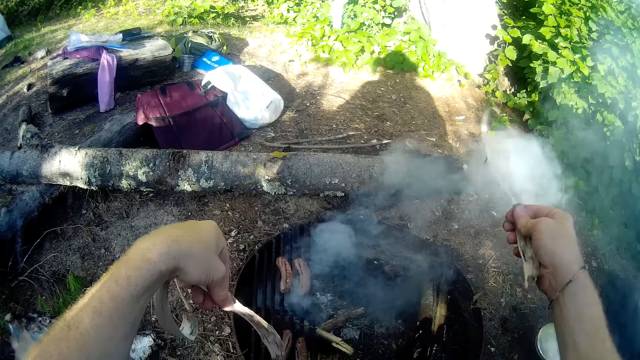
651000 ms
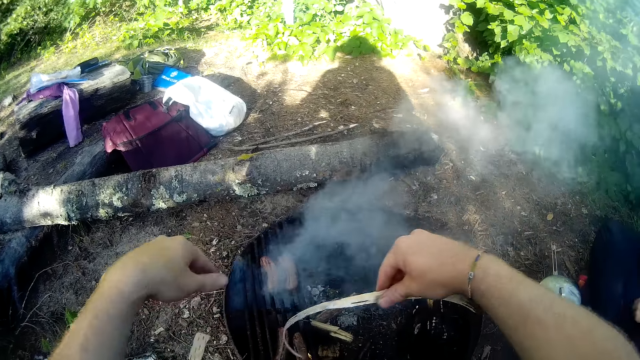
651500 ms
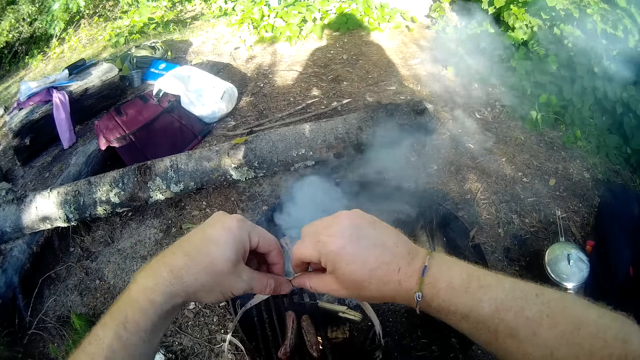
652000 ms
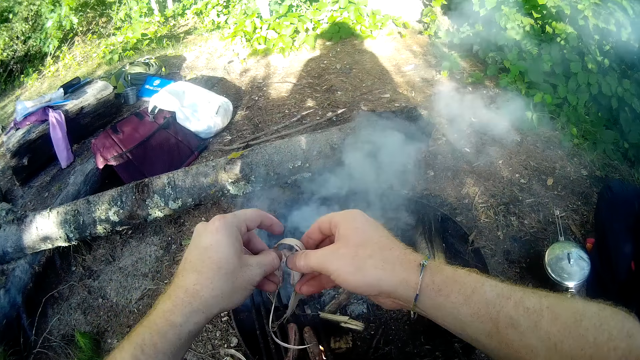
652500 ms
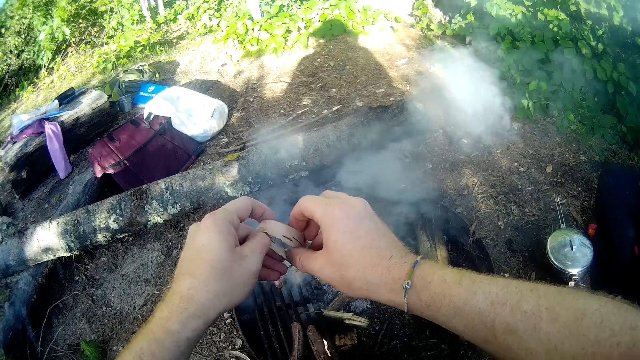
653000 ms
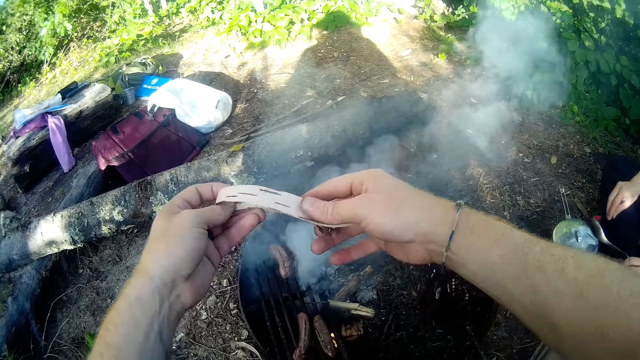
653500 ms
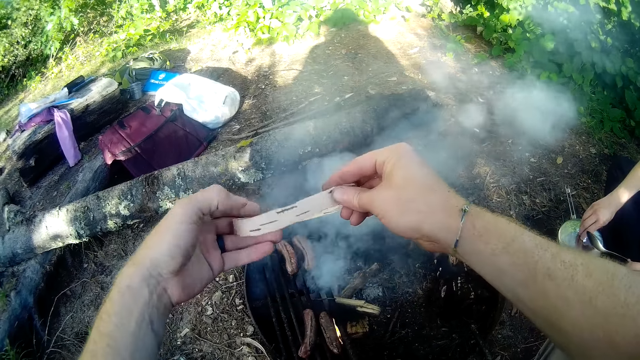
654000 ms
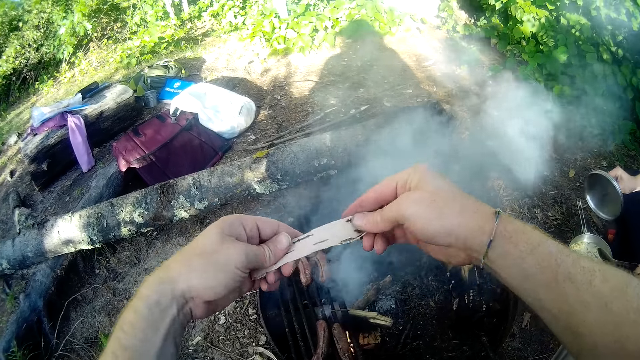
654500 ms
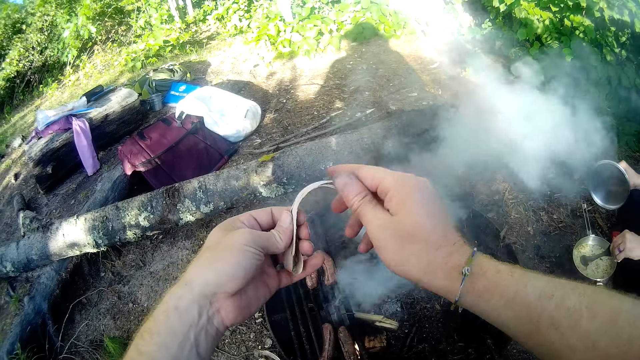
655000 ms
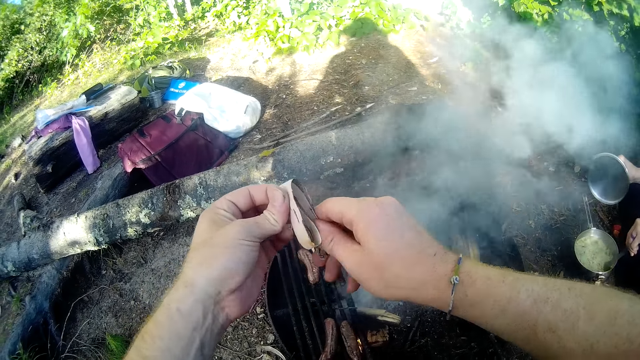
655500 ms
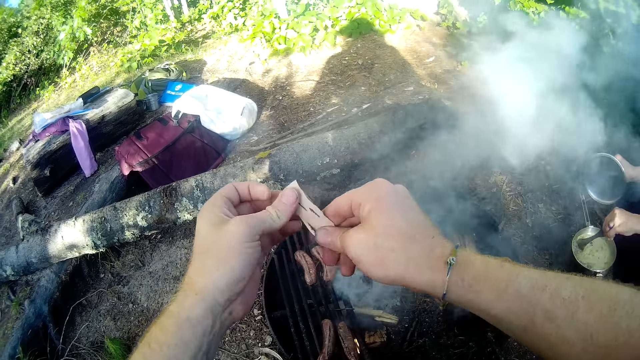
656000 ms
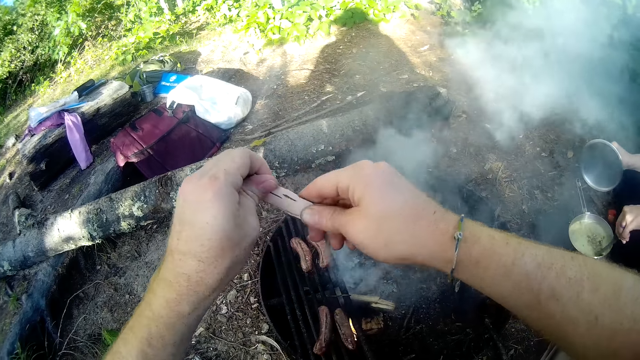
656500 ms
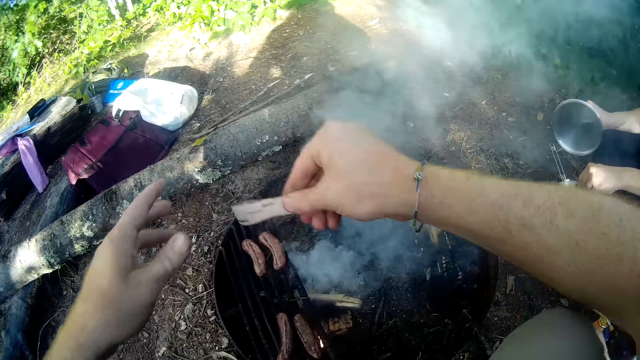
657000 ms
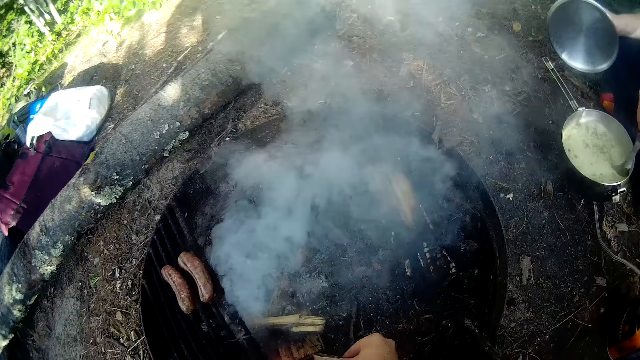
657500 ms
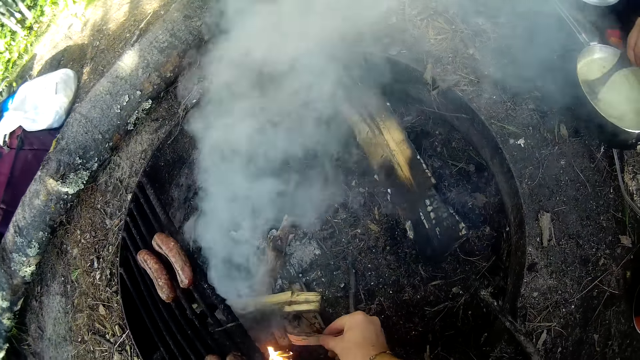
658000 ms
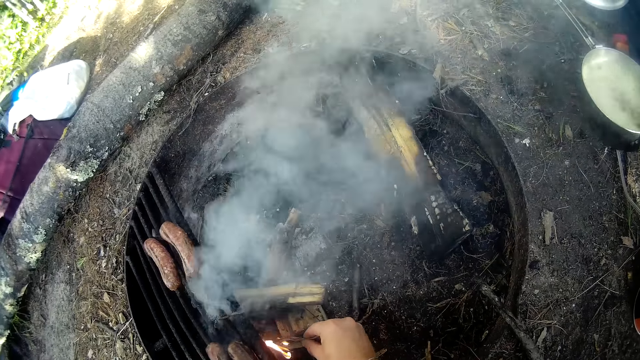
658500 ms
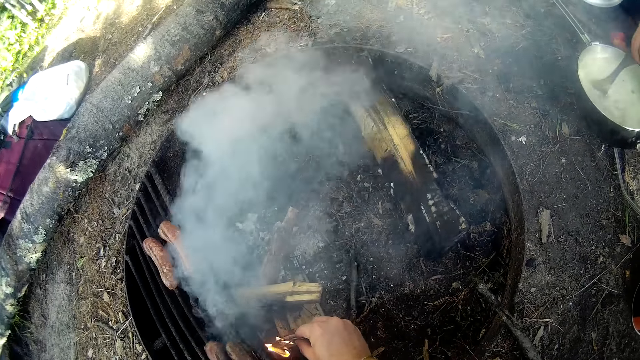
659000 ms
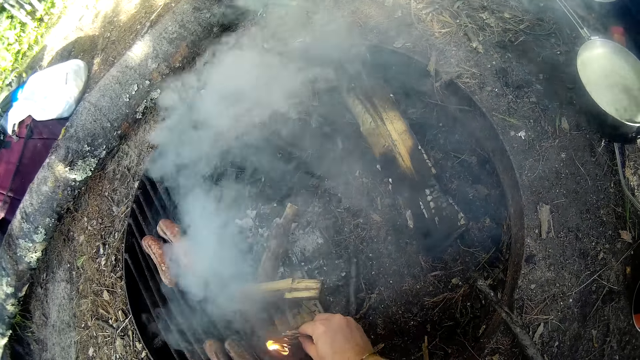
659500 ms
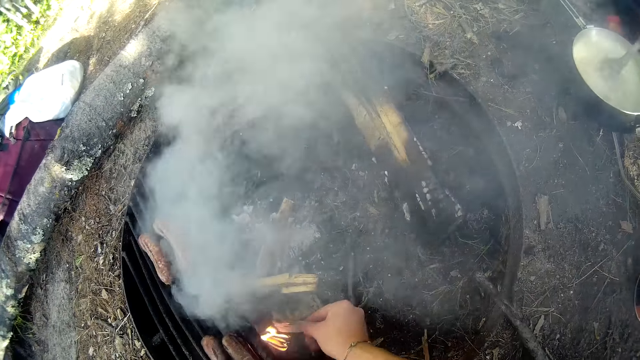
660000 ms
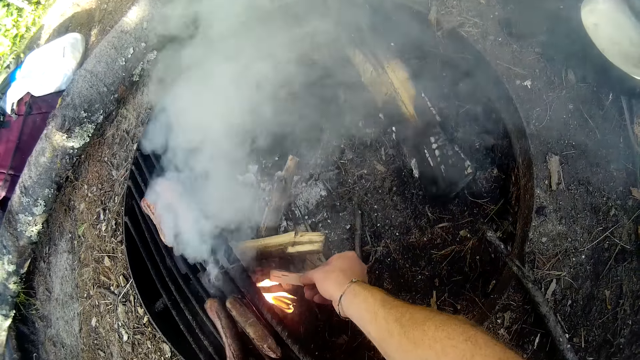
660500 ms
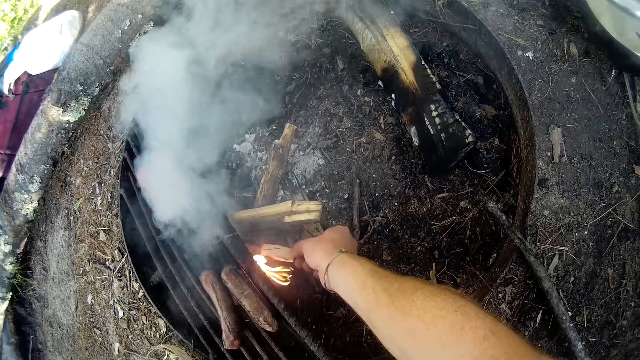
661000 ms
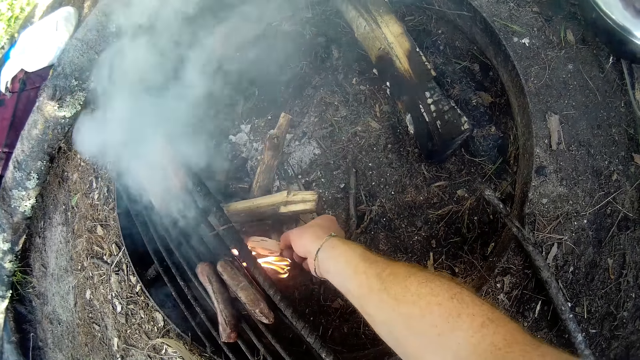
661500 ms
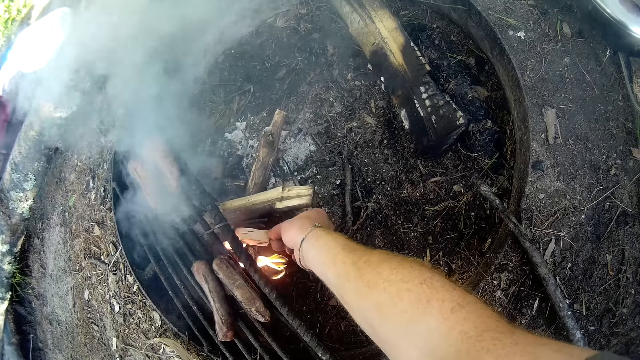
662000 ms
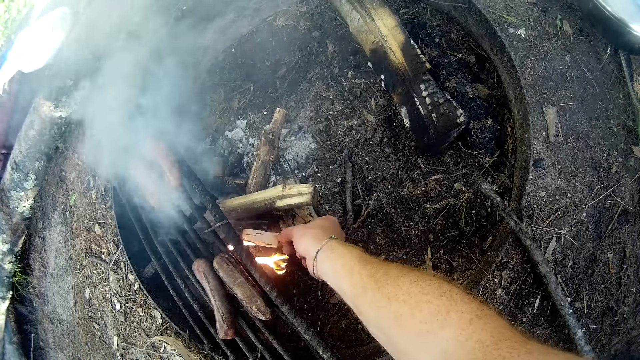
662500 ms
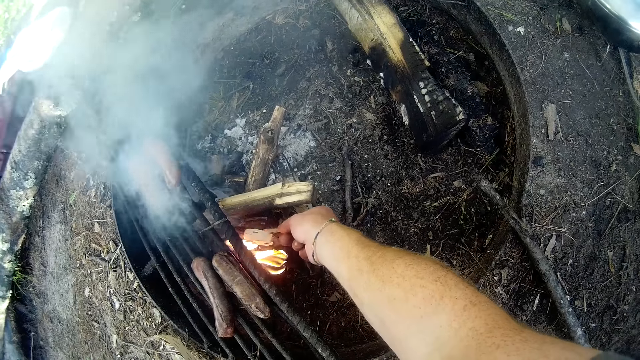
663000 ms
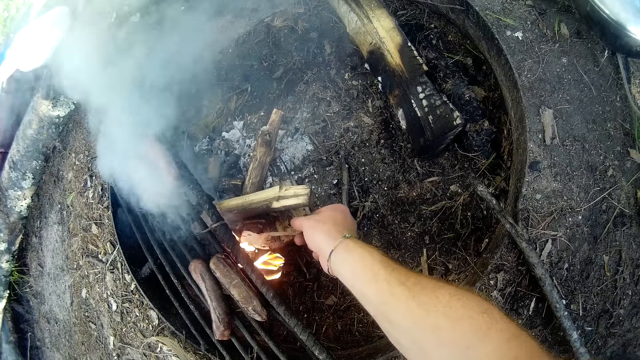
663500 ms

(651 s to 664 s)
The camera wearer drops the outer cover of a tree on the ground. They fold the outer cover of the tree. A person lifts the lid of a cooking pot. The person stirs something in the cooking pot. The camera wearer puts the piece of wood into the fire. They light the outer cover of the tree.

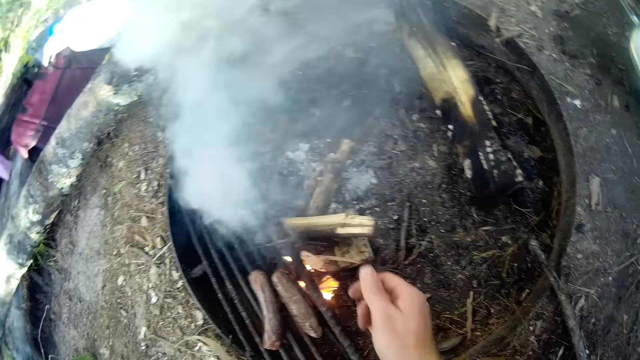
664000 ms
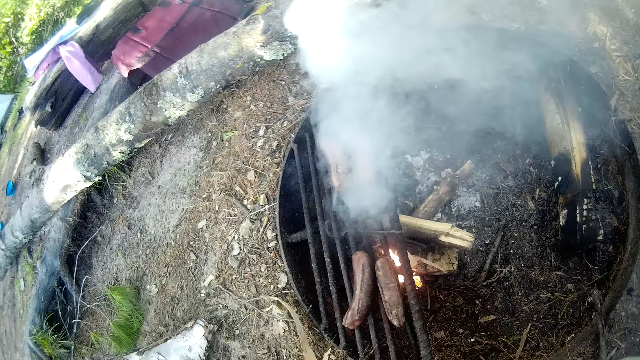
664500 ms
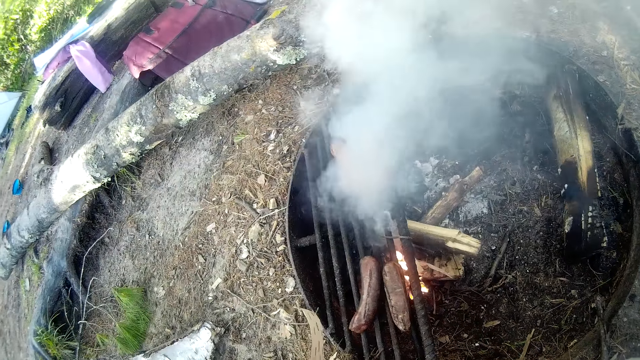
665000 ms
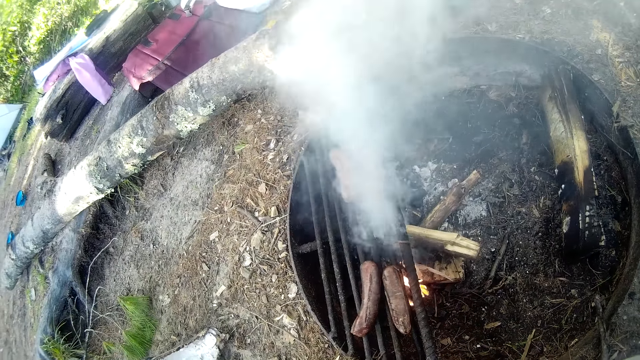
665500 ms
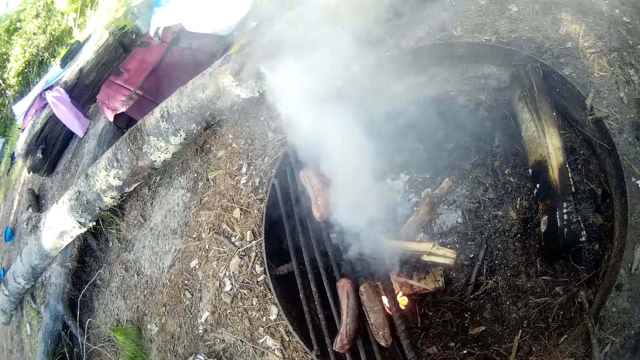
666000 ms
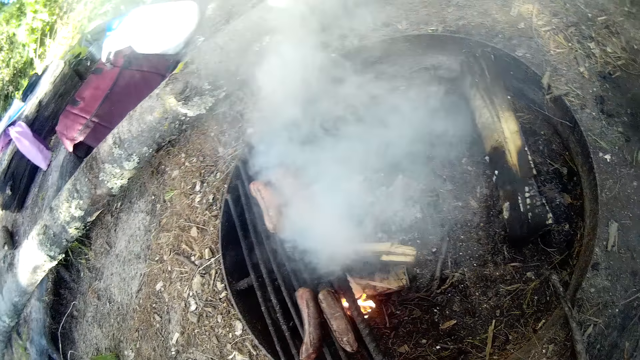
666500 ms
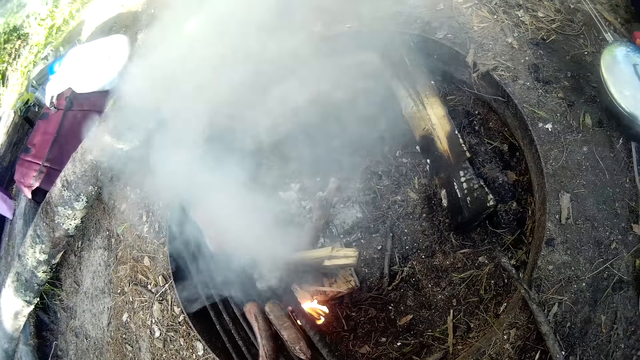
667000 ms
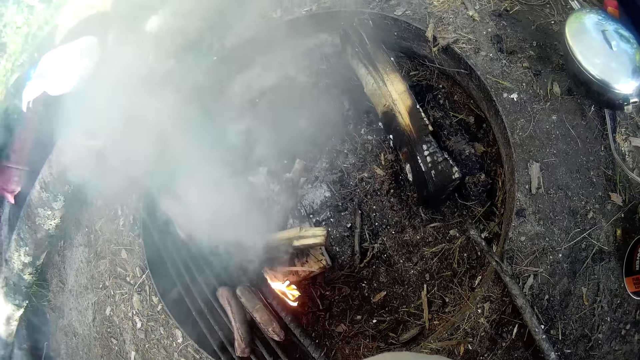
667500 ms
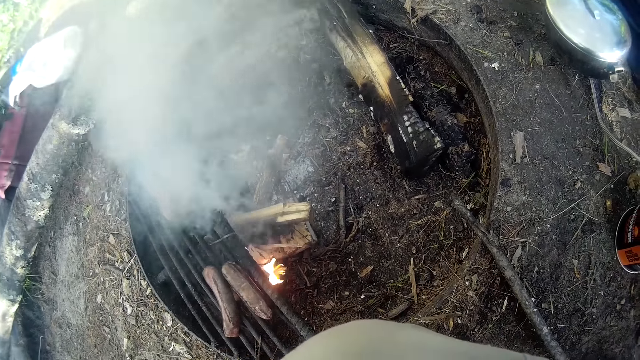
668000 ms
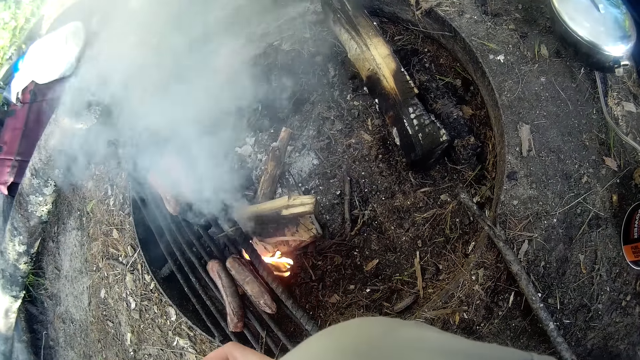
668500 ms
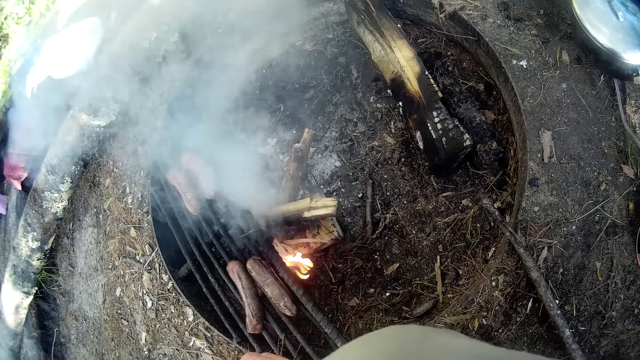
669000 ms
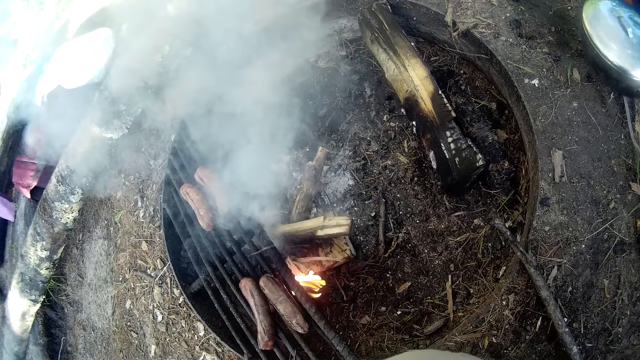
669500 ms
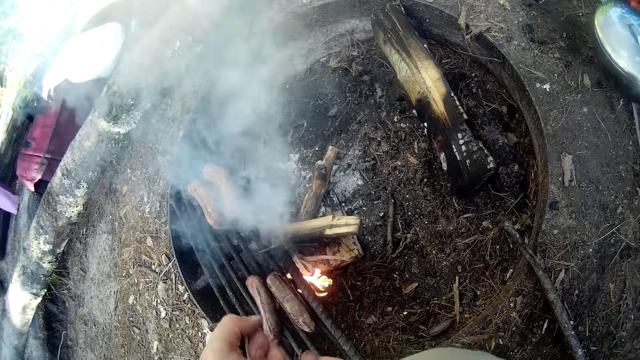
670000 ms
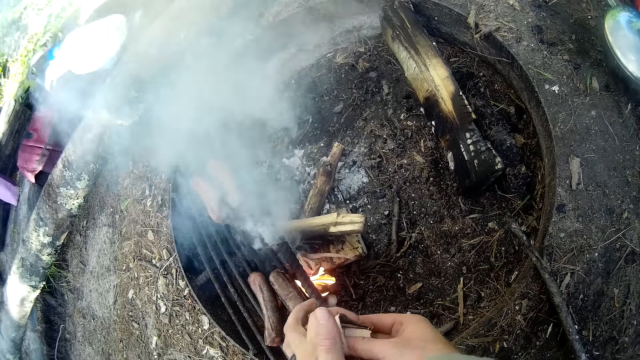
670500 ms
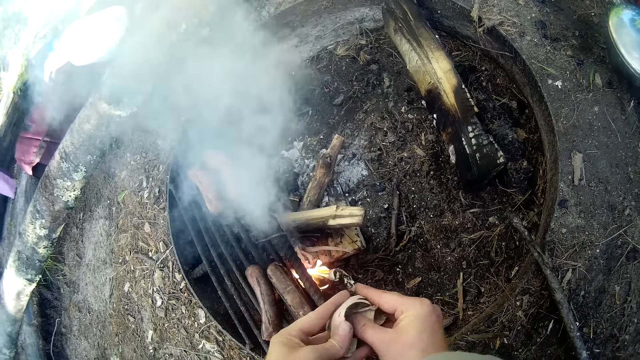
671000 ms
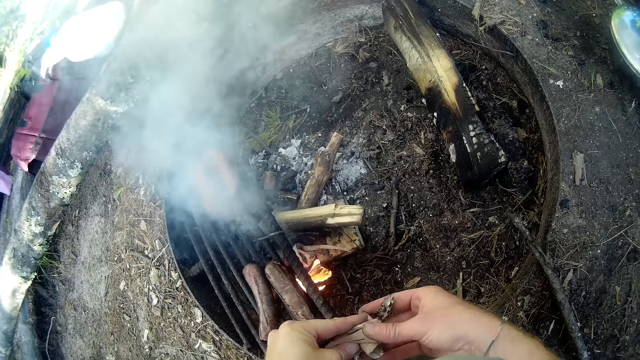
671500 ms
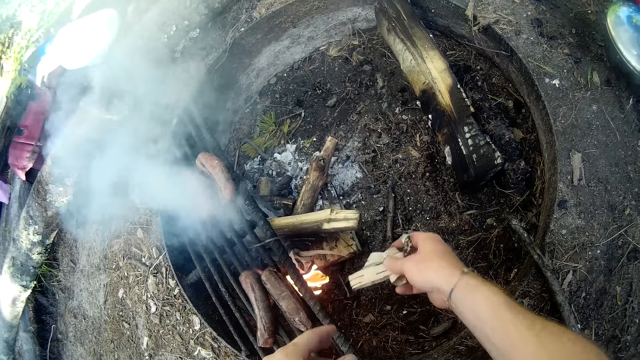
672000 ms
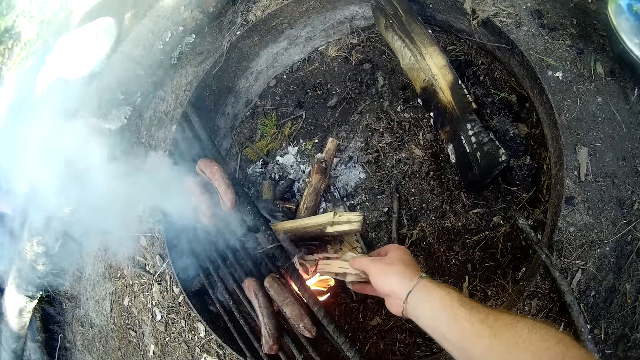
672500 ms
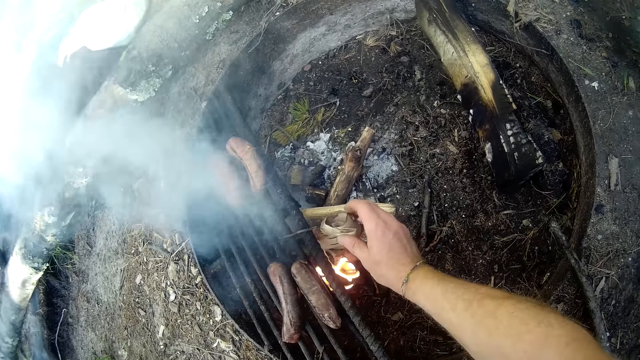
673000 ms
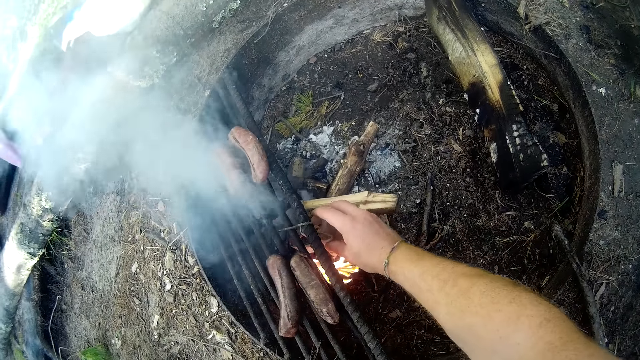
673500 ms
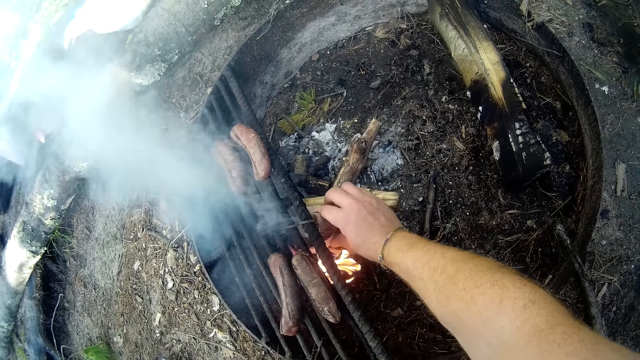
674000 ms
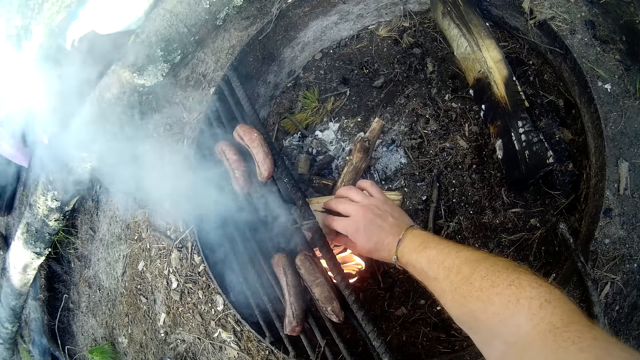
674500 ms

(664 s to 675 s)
The camera wearer folds the outer cover of a tree. They fold another piece of wood. They put the folded outer cover of the tree on the fire.
